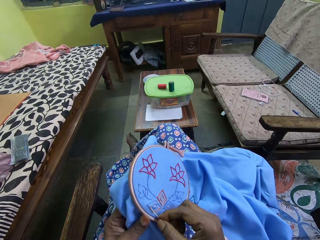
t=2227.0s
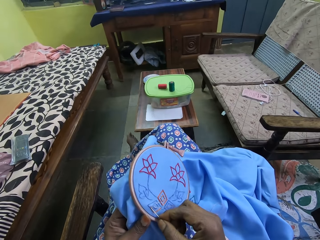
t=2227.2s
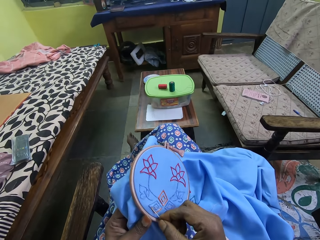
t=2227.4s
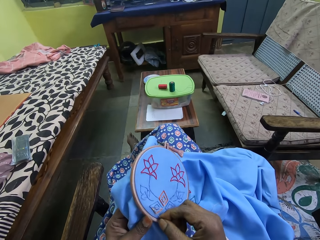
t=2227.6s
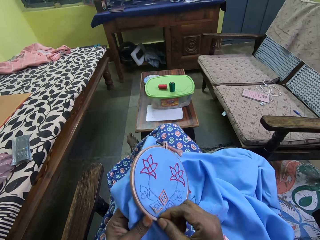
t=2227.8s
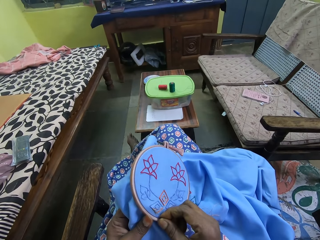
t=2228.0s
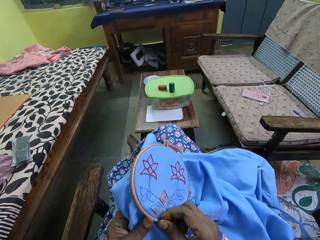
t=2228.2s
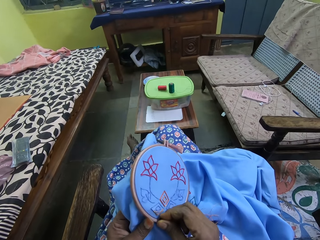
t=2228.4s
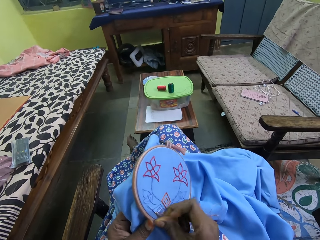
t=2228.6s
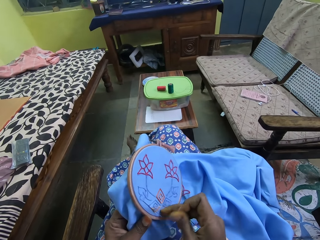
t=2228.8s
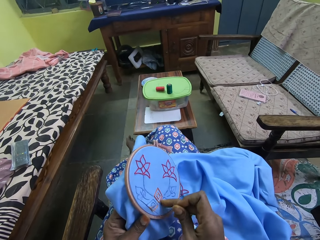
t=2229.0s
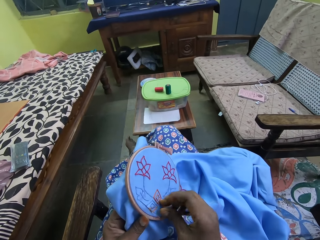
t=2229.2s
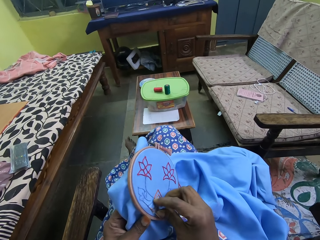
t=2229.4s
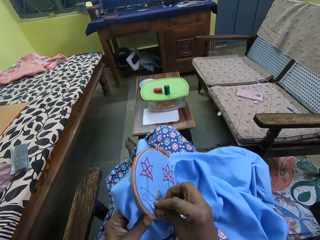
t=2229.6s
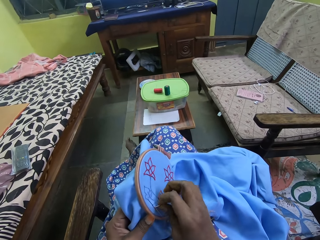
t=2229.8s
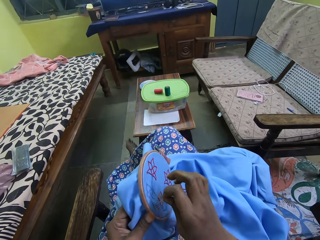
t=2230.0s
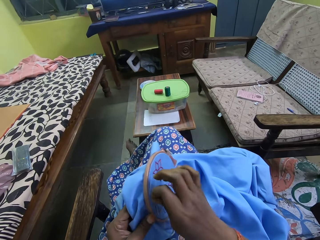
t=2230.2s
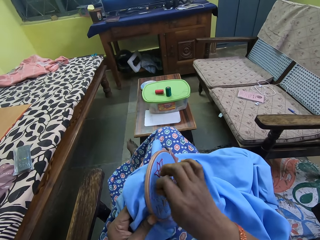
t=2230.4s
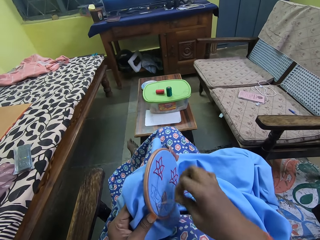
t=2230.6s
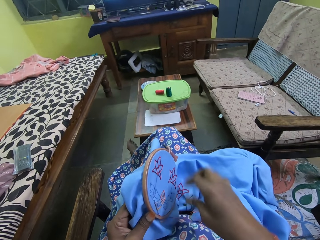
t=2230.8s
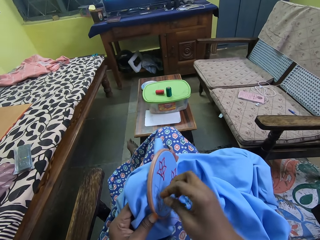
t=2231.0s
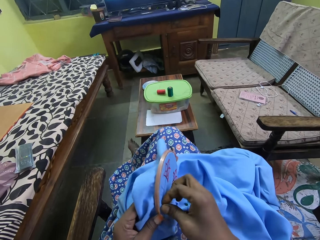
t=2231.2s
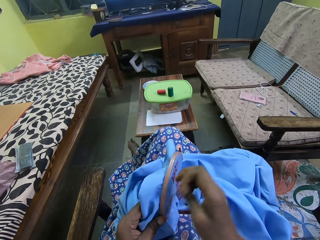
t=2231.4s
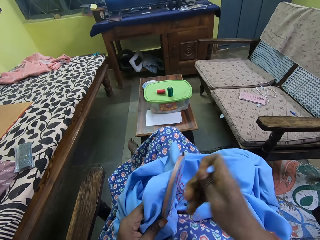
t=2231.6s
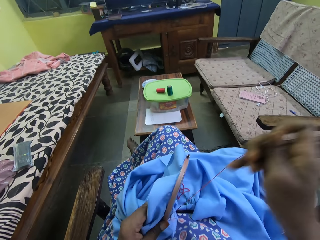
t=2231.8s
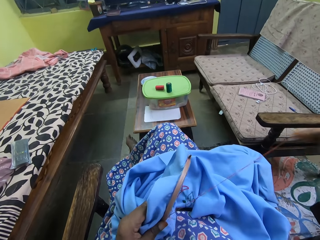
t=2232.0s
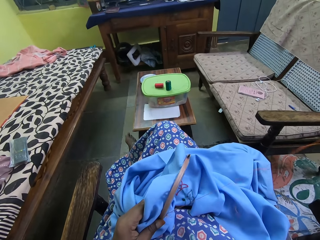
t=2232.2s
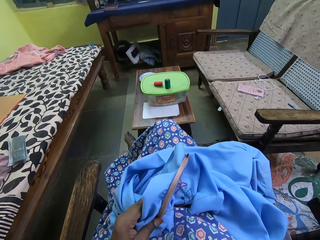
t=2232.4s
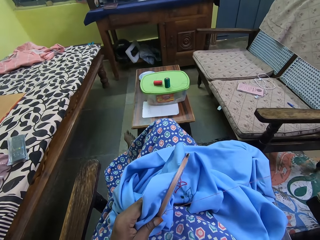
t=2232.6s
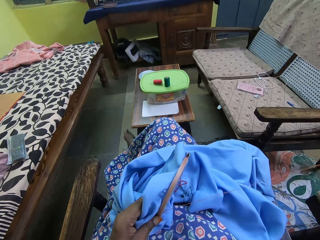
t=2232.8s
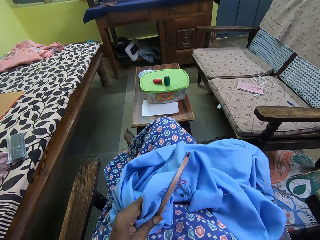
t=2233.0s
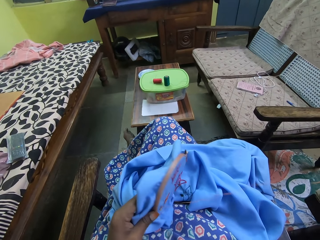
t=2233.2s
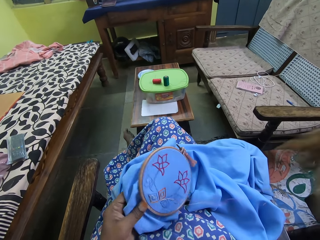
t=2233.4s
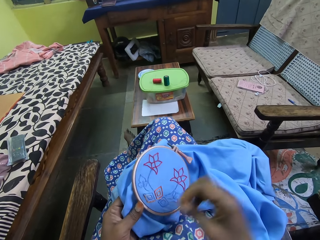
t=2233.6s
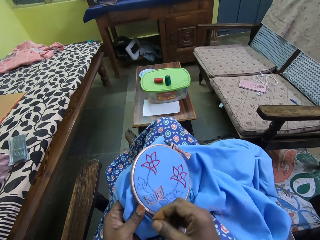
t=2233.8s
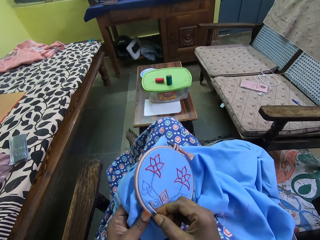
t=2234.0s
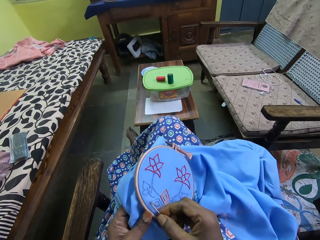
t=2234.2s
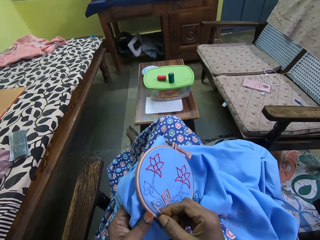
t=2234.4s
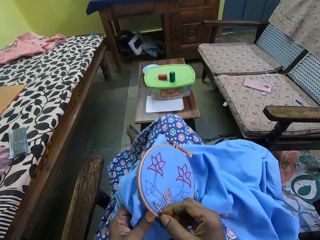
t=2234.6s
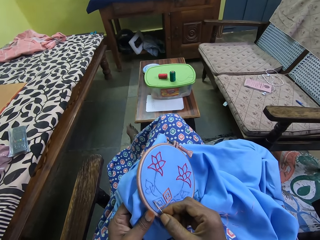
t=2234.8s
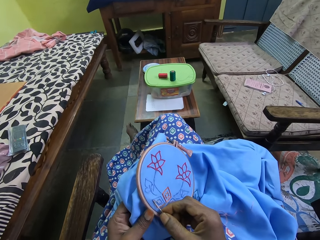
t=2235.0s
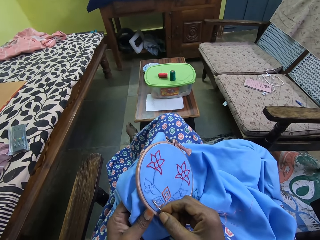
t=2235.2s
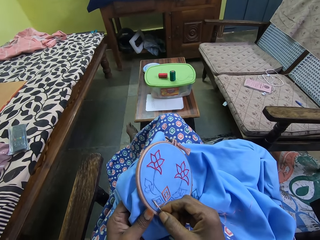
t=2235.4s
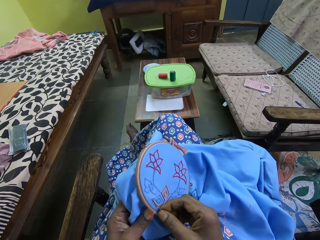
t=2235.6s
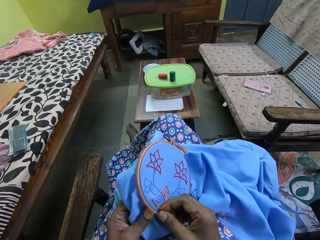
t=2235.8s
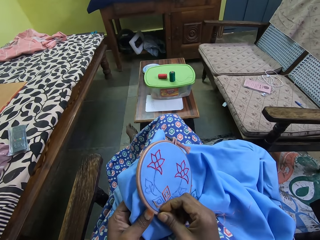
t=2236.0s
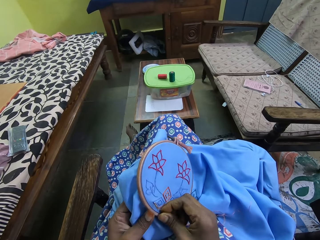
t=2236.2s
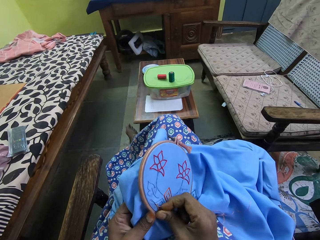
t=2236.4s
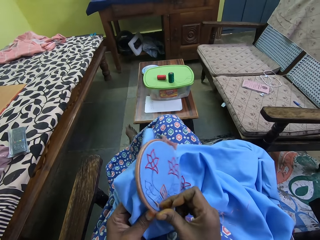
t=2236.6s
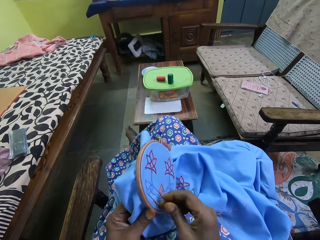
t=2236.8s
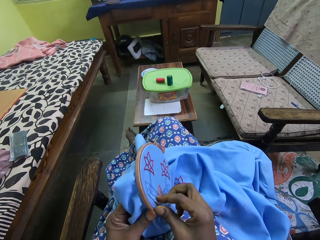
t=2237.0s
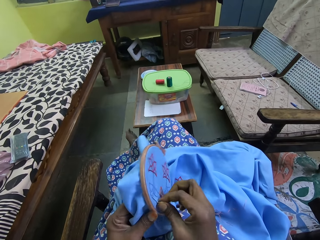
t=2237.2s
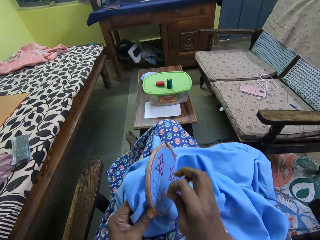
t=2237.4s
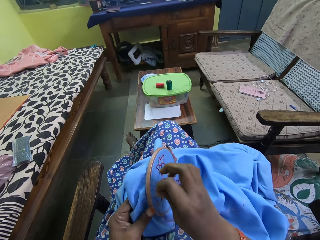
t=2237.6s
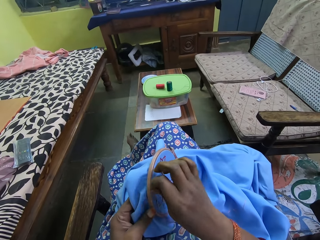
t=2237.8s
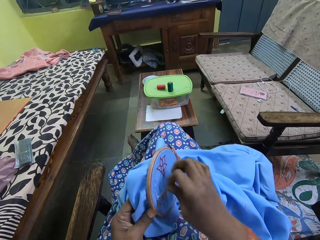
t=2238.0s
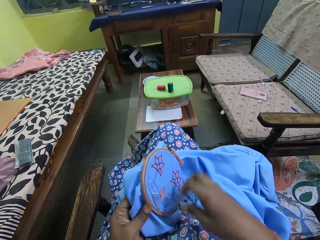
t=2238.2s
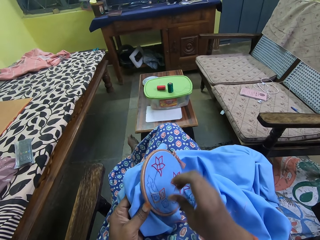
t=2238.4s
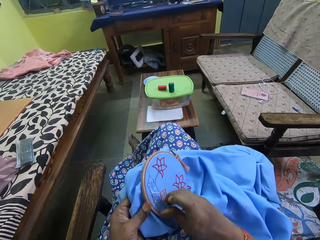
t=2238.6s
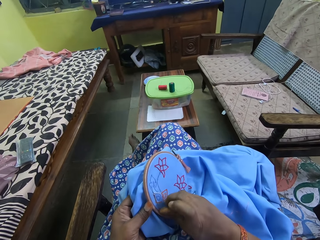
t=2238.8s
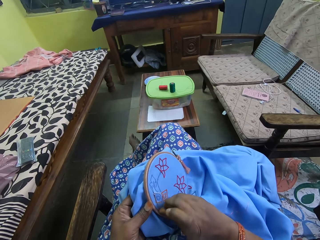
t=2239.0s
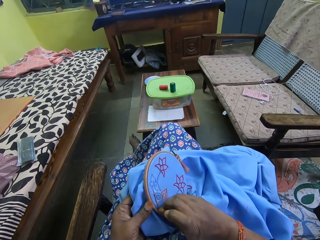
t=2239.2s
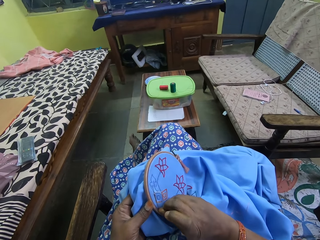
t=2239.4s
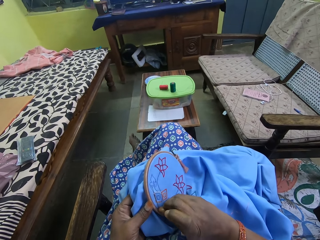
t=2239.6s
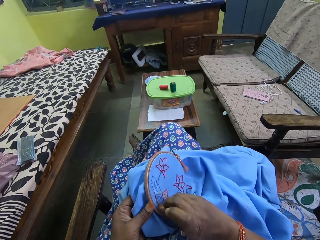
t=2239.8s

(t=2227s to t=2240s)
The camera wearer penetrates the needle on the cloth. They pull the string. They pull the needle. They penetrate the needle on the cloth. They pull the string.

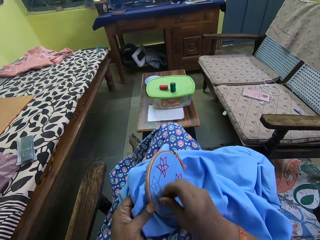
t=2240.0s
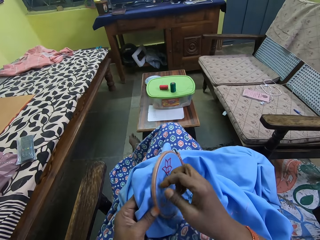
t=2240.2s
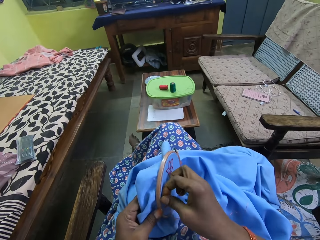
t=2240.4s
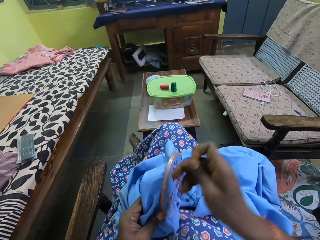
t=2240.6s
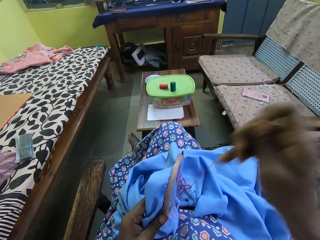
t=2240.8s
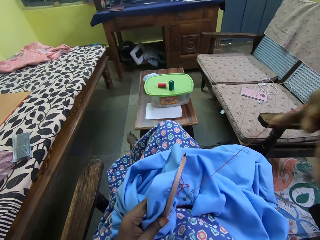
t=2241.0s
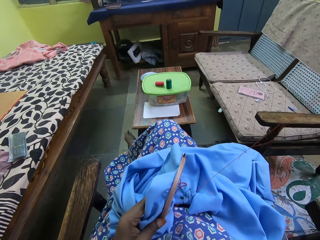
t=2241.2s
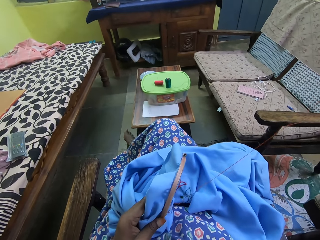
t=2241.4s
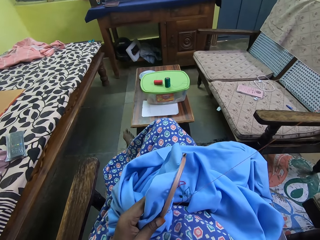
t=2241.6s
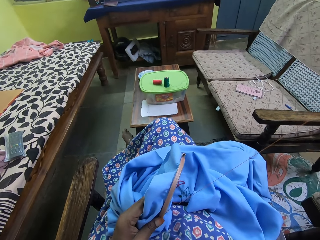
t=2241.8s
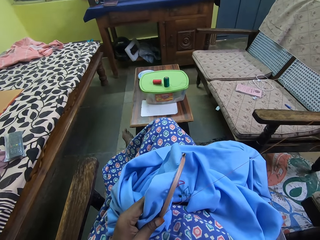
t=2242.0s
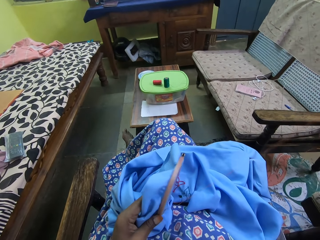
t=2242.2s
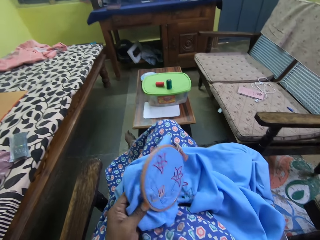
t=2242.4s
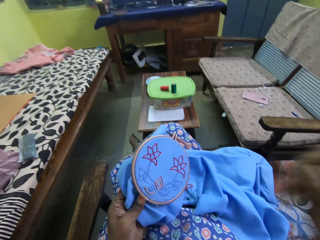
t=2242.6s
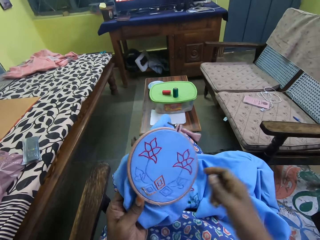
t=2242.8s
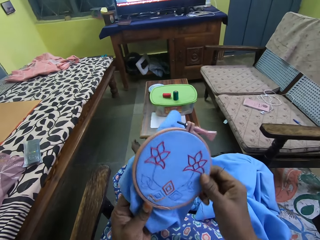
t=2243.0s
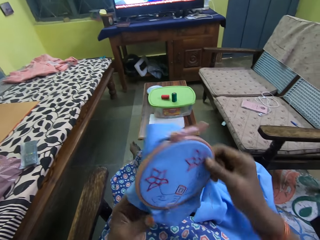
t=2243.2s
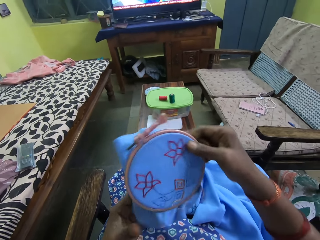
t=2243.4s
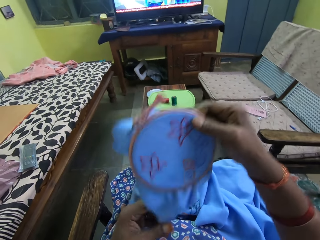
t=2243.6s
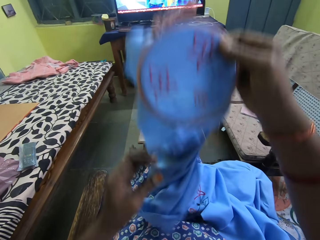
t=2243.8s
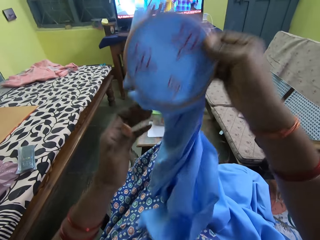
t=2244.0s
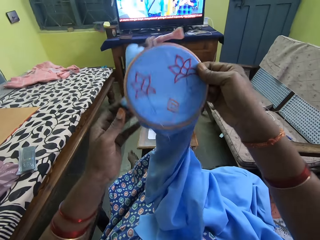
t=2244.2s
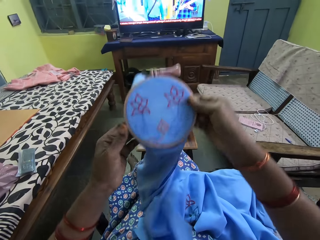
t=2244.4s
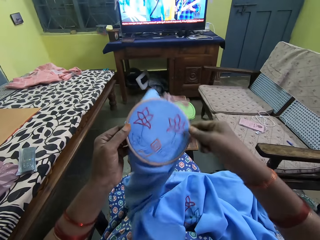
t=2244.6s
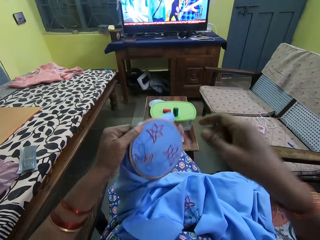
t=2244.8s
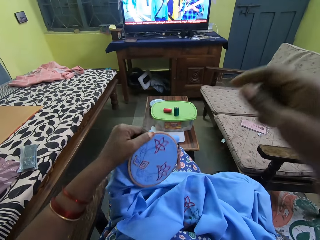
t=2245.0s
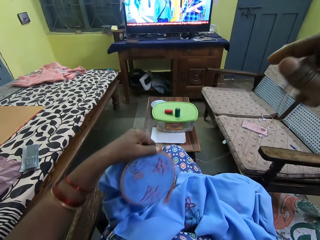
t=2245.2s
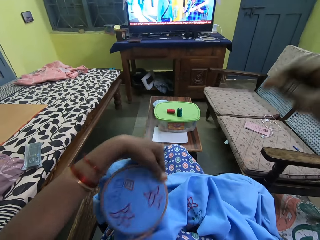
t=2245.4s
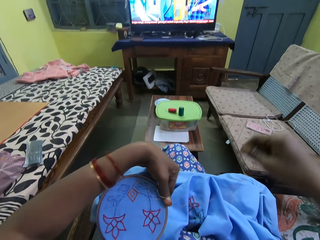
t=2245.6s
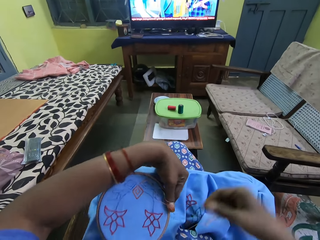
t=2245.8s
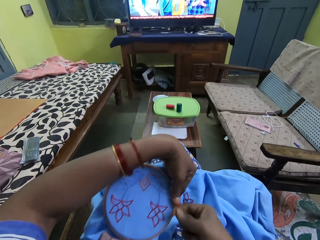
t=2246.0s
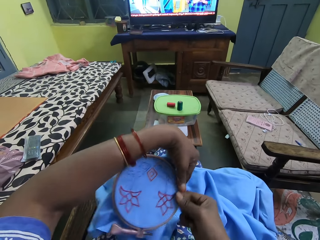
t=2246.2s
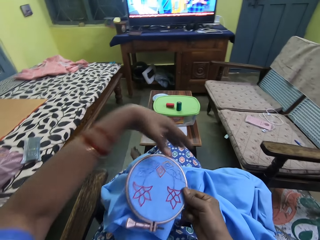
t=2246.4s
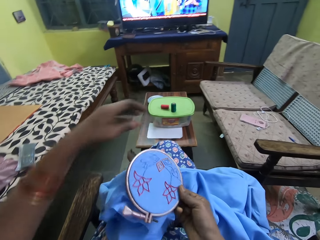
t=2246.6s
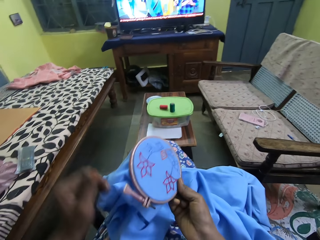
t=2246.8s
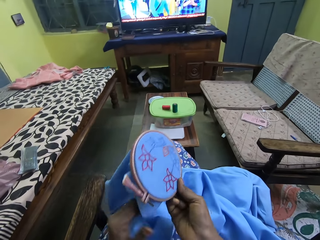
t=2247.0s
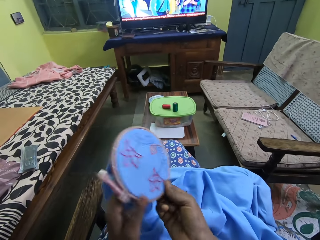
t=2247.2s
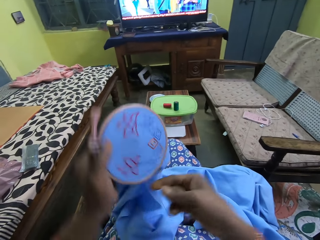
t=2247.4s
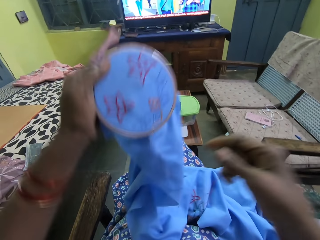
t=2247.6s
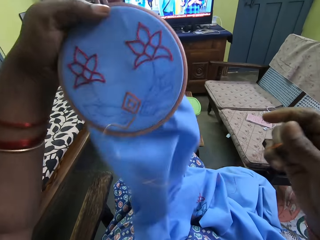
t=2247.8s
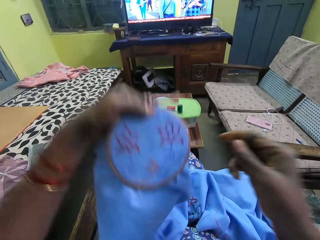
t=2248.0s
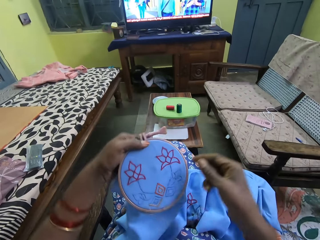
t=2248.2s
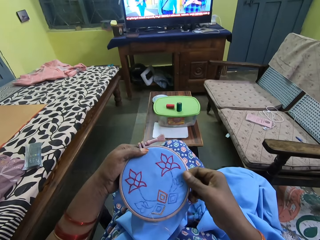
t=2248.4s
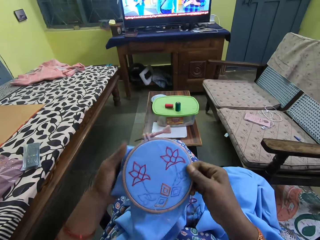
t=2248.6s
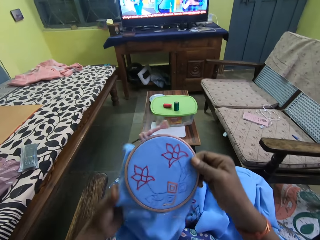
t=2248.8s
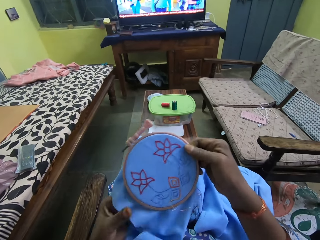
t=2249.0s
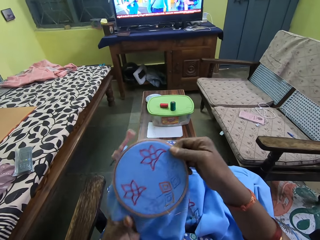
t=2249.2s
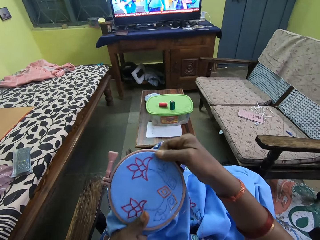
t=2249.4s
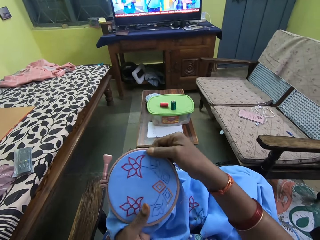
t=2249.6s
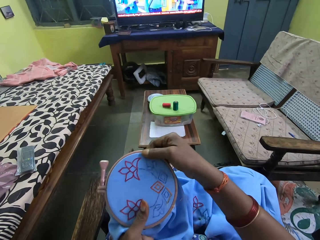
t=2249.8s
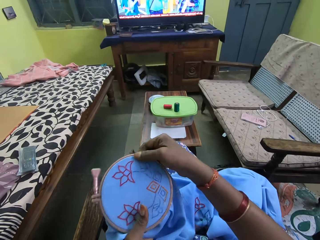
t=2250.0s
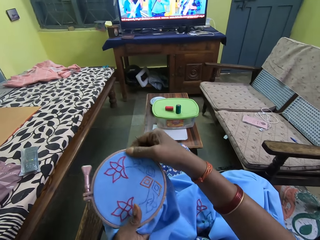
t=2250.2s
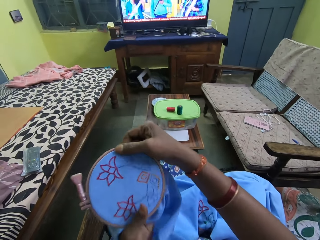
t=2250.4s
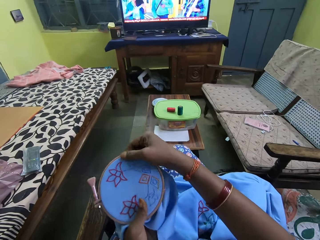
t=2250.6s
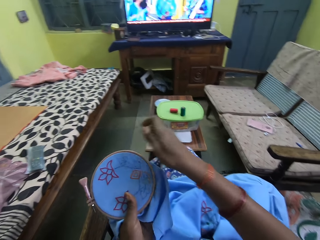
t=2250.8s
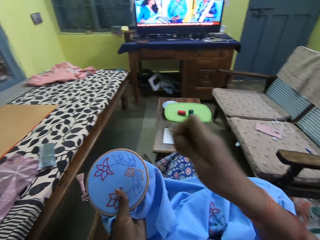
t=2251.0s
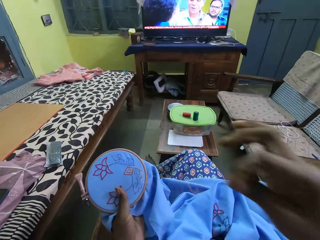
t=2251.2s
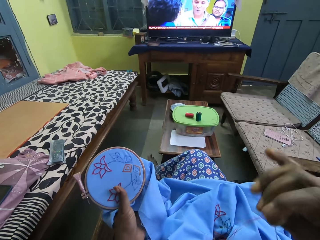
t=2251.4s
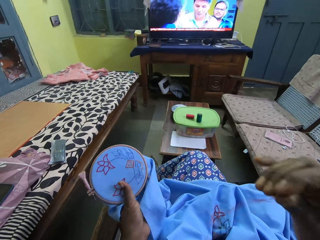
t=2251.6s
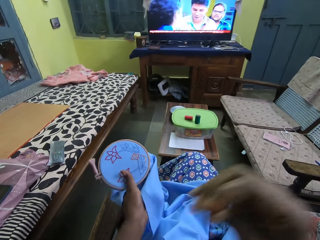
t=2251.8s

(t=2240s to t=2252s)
The camera wearer pulls the needle. She holds the embroidery or cloth with both hands. She holds the embroidery with her right hand. She adjusts the cloth. She passes the embroidery from her right hand to her left hand. She passes the embroidery from her left hand to her right hand. She passes the embroidery from her right hand to her left hand. She passes the embroidery from her left hand to her right hand. She holds the embroidery with both hands. She hands the cloth to the left hand. She holds the embroidery with her left hand.
